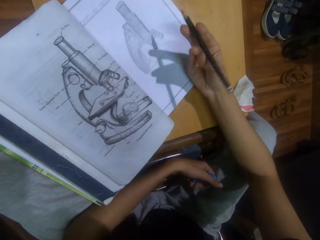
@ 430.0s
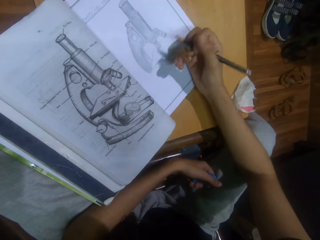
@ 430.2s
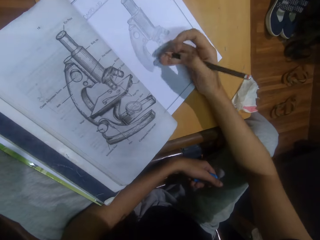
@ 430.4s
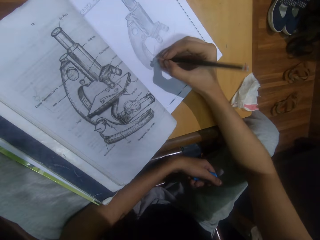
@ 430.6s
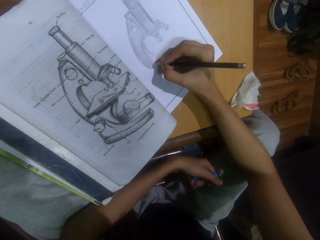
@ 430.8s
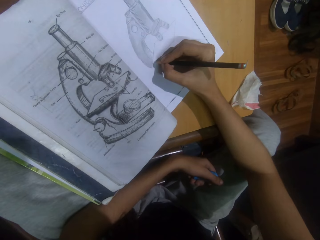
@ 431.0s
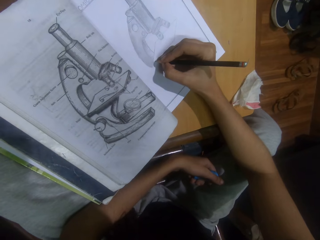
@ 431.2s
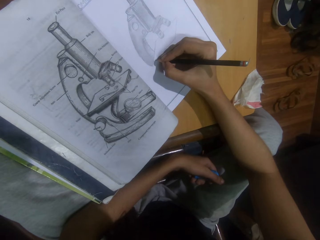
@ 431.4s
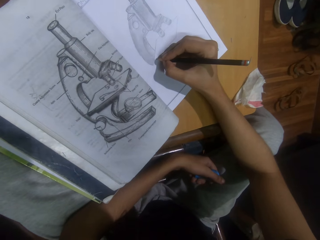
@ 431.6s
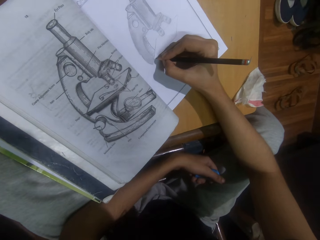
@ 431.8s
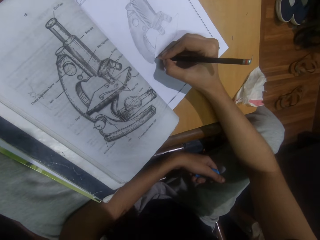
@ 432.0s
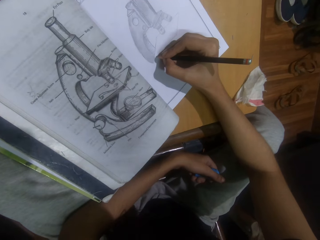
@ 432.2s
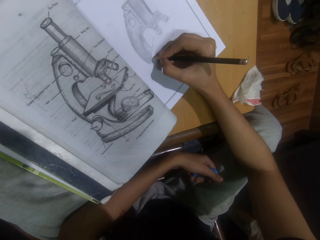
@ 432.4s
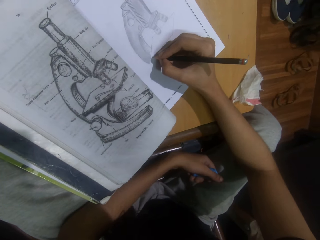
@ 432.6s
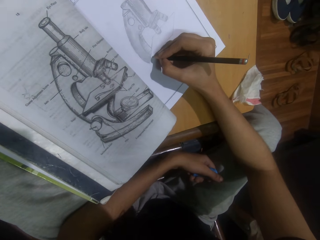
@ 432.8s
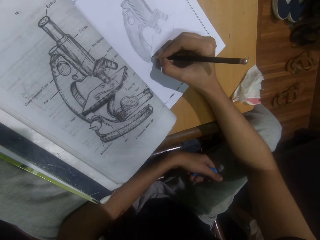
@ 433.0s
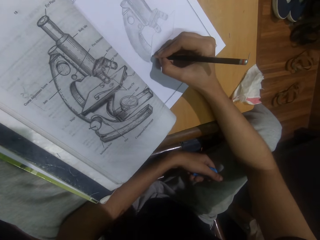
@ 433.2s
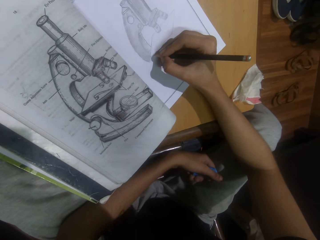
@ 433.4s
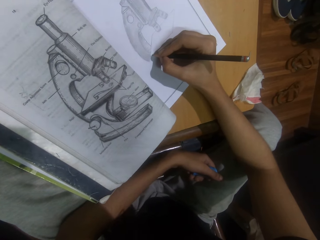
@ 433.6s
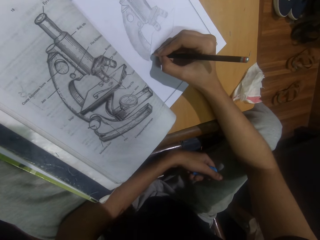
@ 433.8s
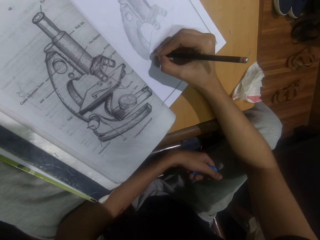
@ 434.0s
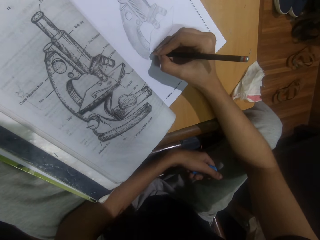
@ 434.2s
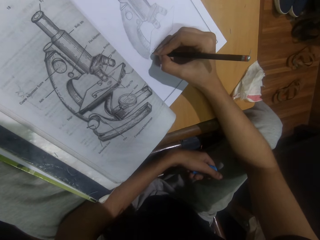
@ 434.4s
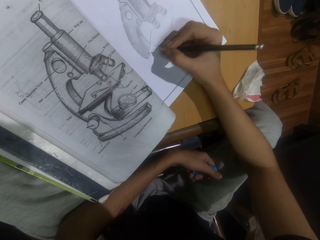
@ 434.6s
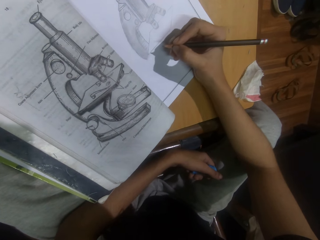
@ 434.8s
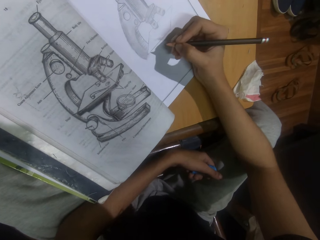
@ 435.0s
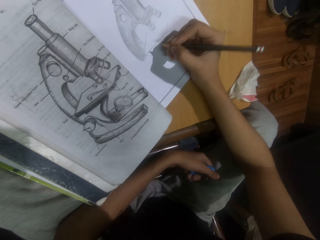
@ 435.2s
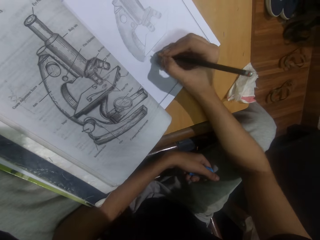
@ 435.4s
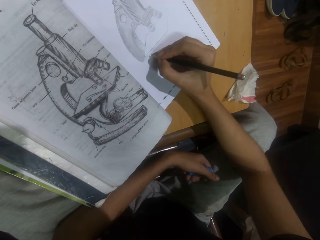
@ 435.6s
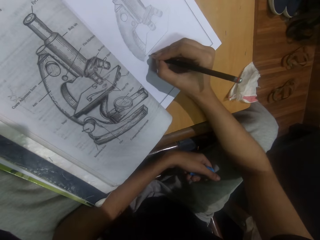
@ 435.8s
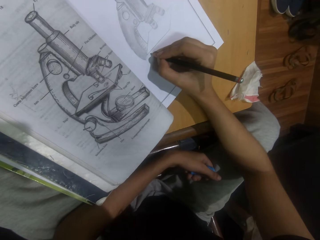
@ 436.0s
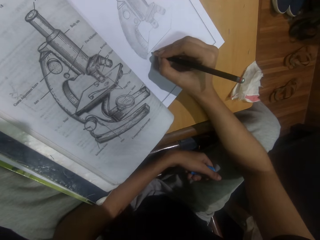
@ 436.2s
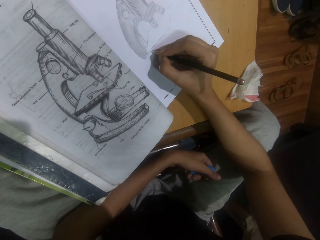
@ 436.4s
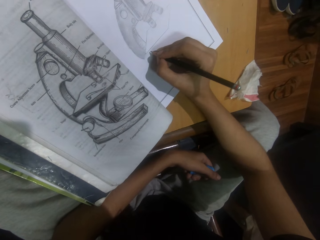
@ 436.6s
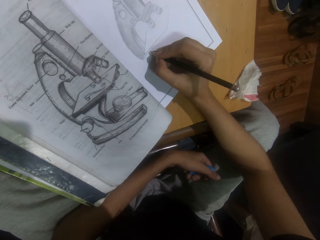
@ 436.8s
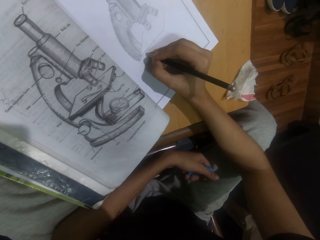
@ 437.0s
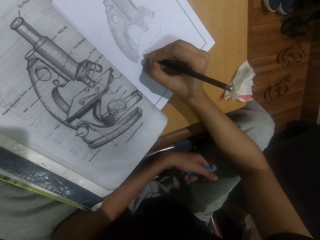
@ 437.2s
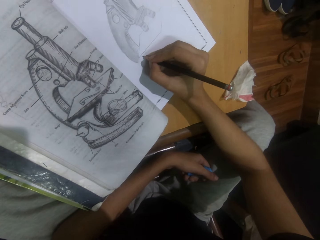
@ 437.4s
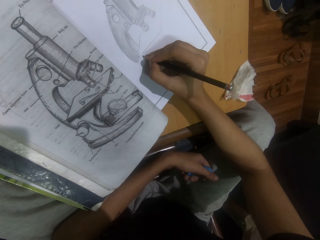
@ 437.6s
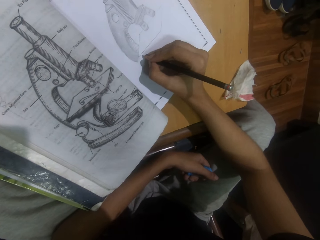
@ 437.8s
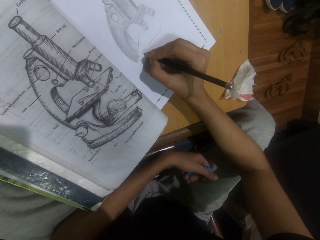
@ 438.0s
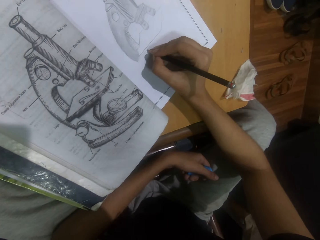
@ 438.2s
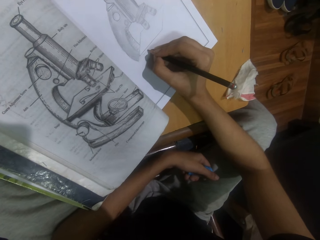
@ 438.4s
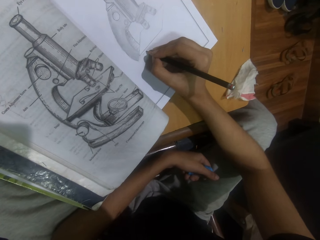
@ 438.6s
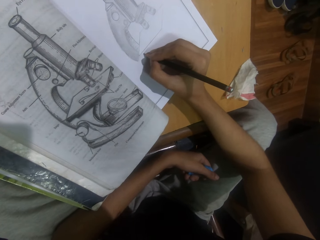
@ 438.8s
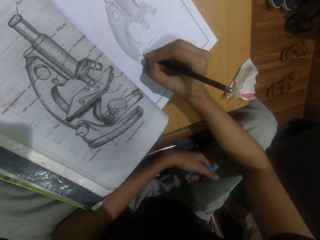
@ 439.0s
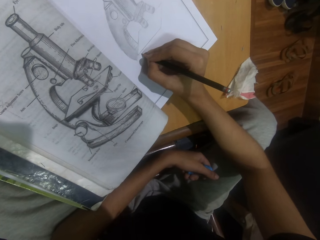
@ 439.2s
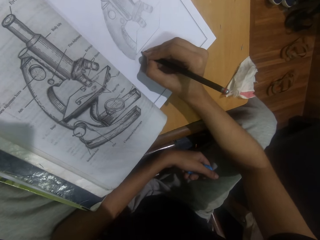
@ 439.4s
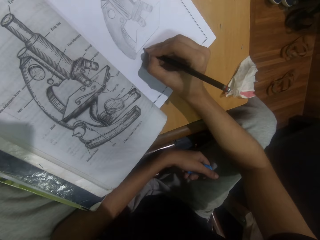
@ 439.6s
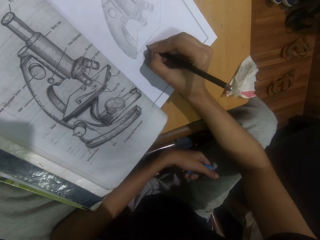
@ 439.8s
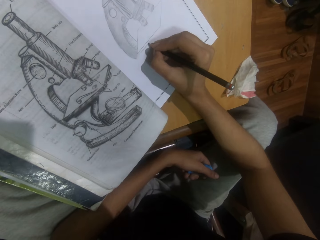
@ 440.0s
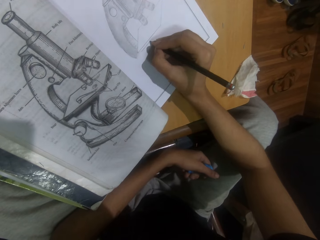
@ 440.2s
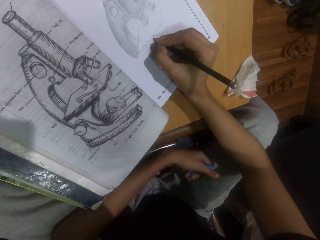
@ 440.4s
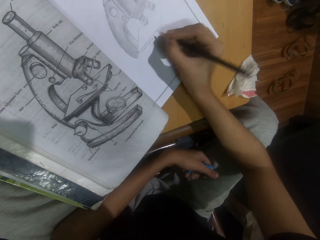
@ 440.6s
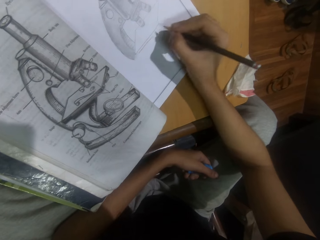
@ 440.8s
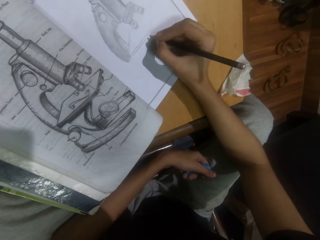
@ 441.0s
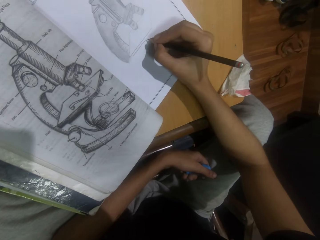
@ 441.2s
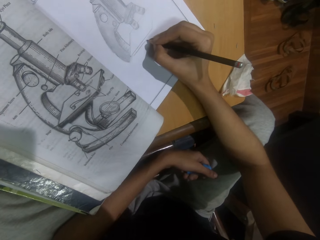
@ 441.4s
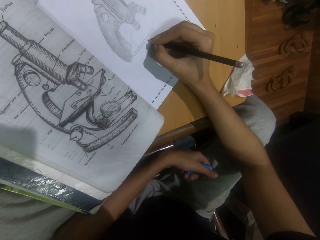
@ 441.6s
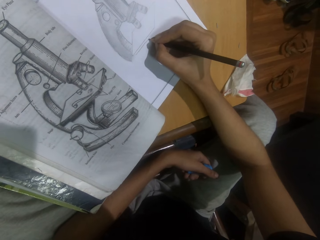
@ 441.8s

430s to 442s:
The camera wearer holds a pencil. They draw on a drawing book with the pencil. They put a hand on the book. They move the pencil. They draw with the pencil.

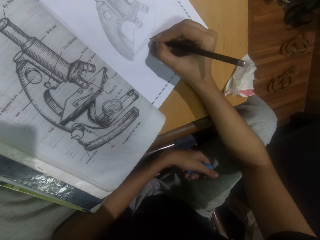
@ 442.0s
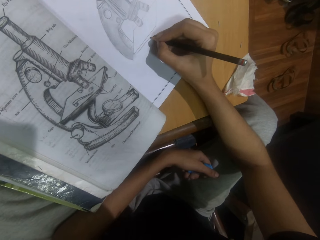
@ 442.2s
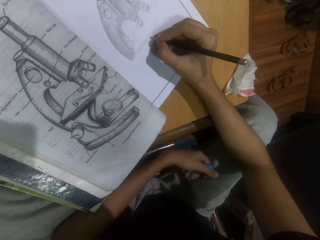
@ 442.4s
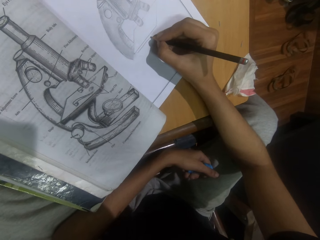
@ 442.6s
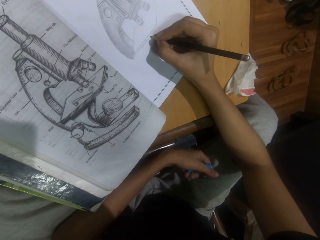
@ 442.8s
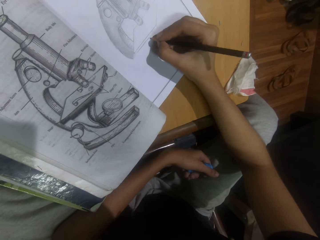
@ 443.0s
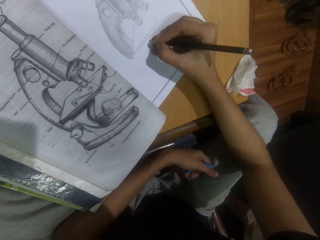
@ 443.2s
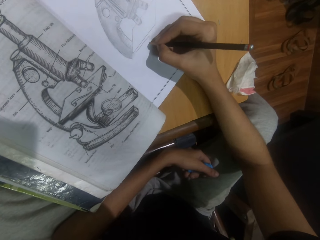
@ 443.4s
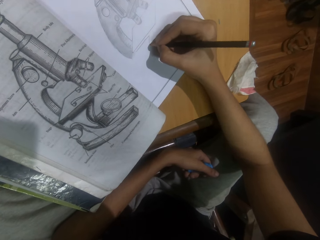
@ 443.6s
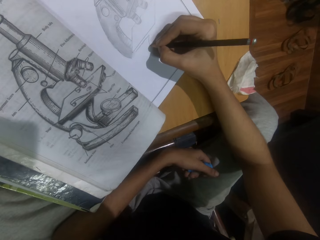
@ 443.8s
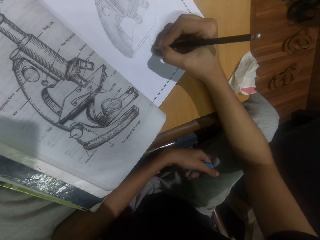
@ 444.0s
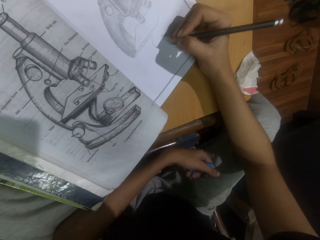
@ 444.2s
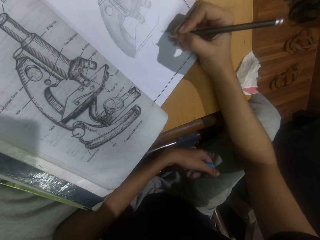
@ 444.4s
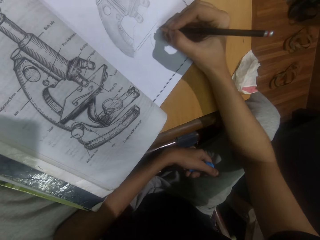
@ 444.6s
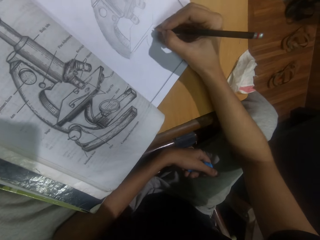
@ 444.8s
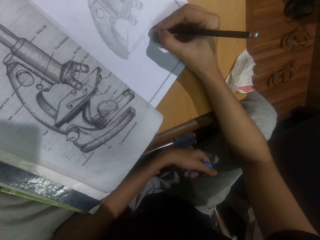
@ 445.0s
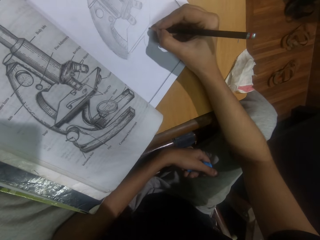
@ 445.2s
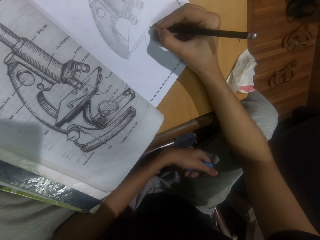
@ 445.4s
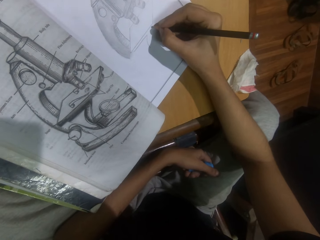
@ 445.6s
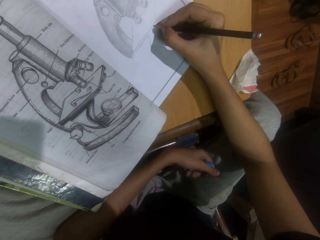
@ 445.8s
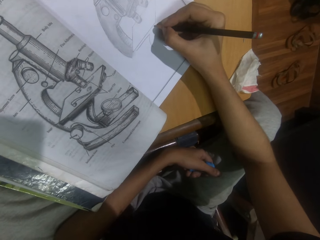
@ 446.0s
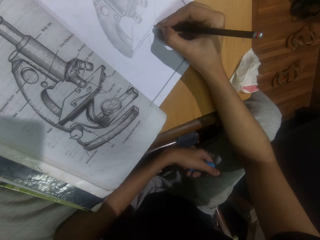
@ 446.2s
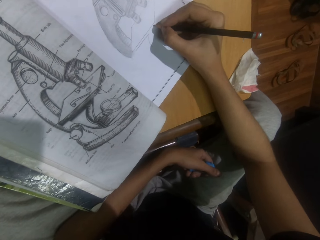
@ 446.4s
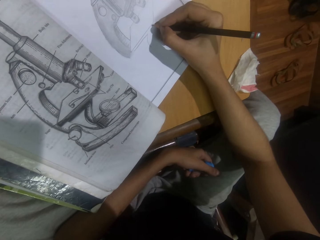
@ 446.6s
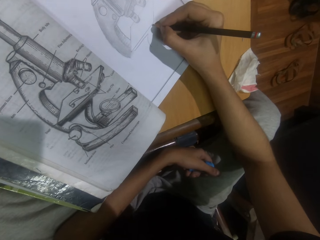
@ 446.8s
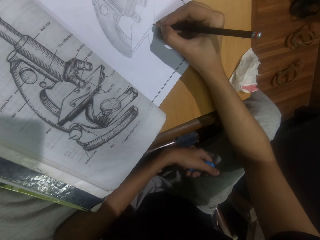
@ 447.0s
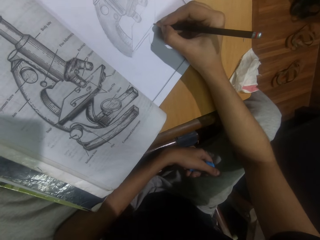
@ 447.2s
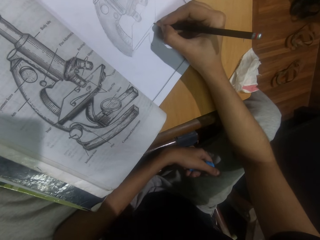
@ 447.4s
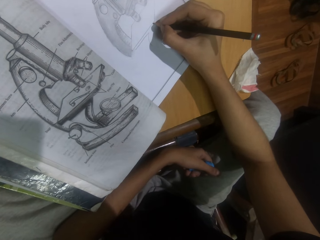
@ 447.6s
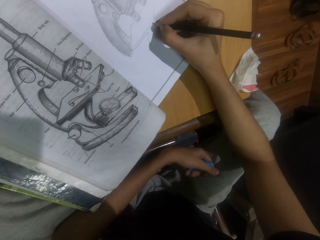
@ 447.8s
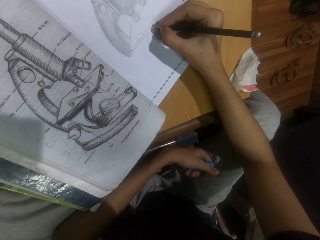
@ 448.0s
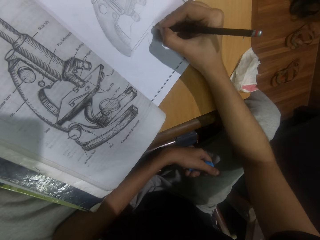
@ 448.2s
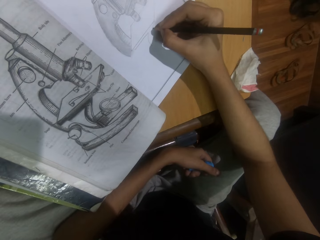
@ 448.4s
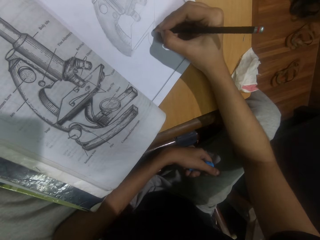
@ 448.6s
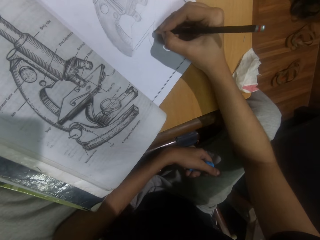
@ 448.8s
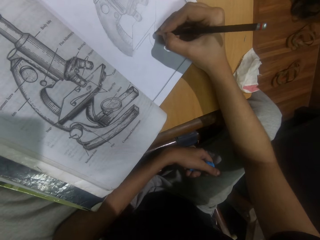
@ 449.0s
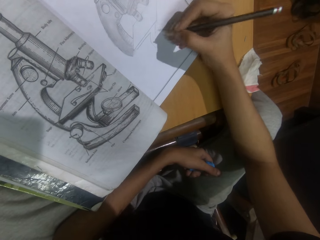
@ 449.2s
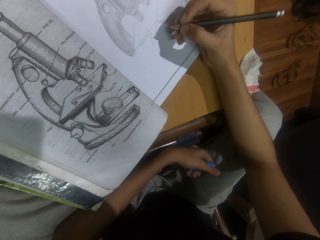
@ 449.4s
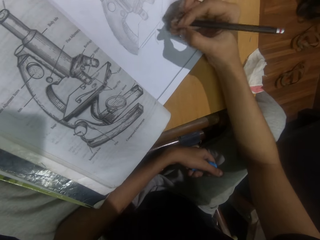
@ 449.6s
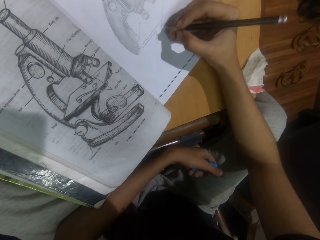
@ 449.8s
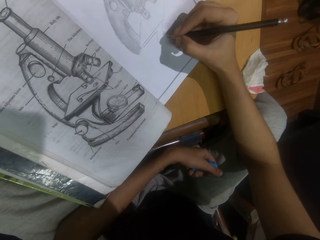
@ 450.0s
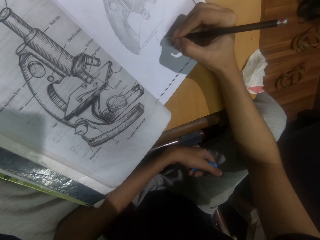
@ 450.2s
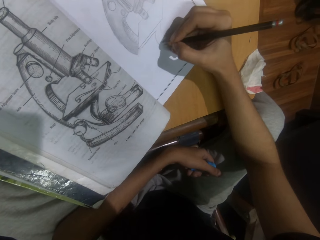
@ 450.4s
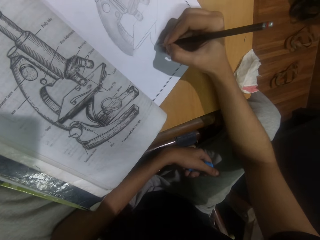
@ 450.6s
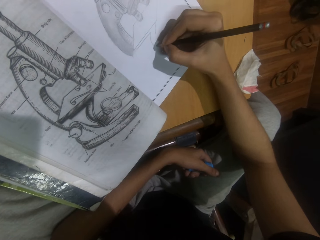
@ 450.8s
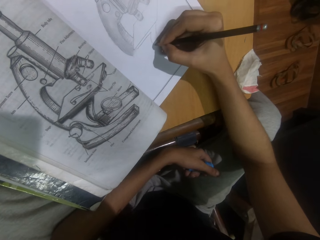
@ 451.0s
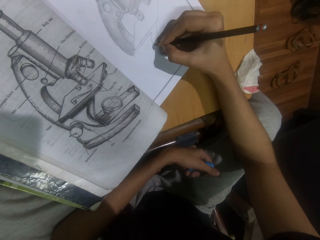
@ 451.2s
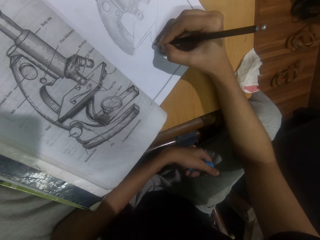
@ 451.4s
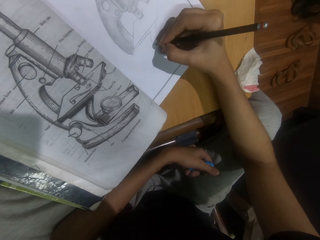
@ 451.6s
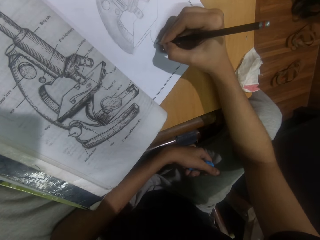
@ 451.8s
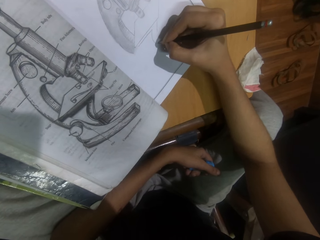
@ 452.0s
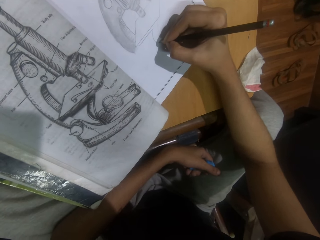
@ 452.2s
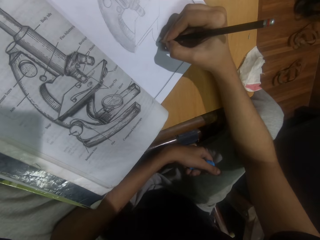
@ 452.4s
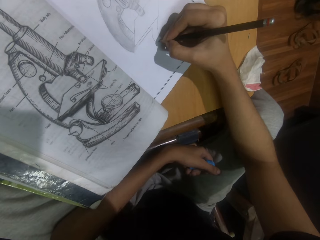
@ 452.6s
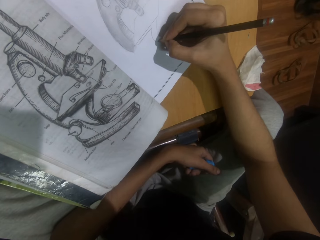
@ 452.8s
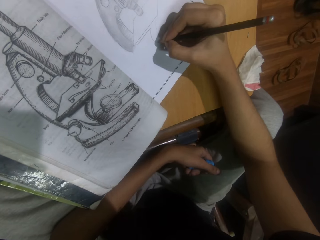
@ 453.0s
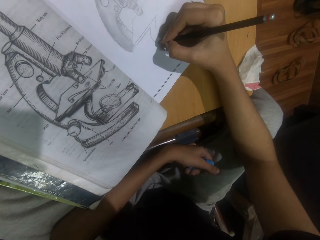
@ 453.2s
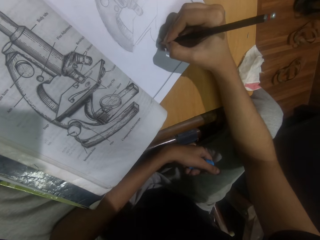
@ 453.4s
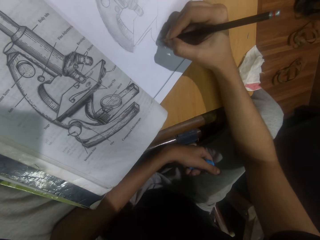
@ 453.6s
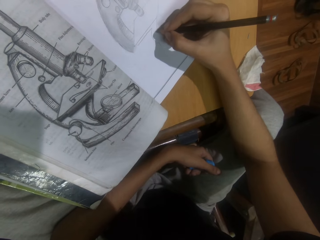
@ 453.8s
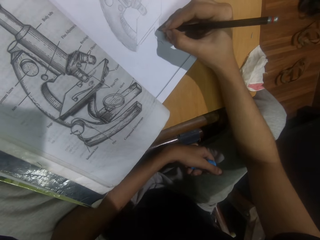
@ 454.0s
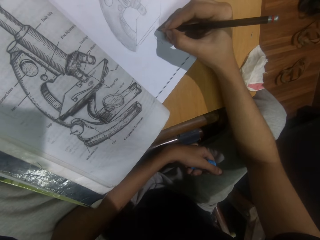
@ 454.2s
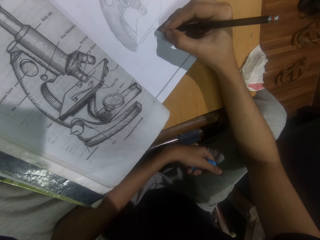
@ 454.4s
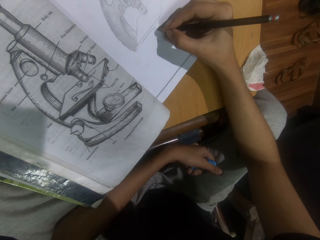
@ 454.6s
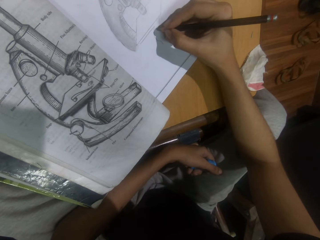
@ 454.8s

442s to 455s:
The camera wearer moves a hand. They draw with a pencil.
